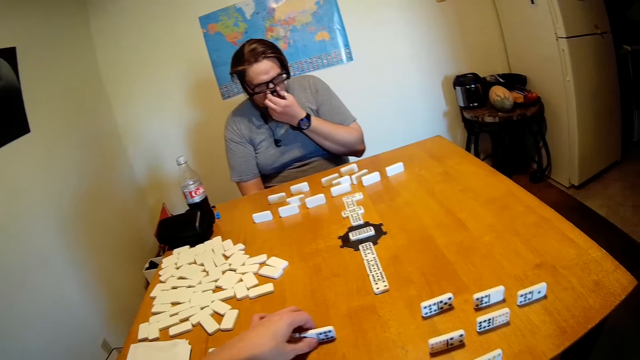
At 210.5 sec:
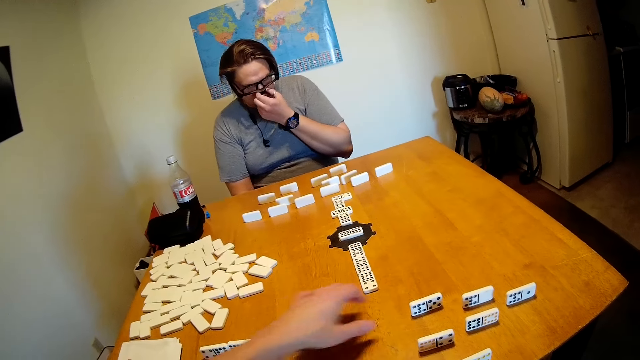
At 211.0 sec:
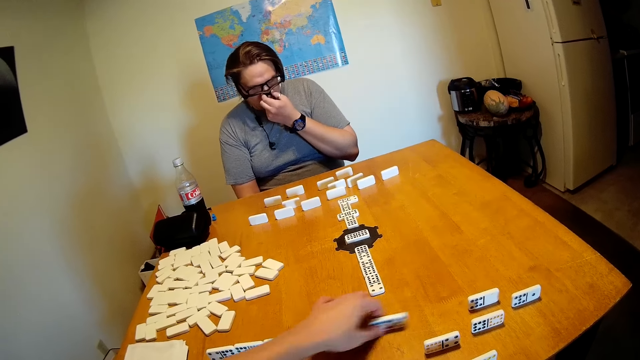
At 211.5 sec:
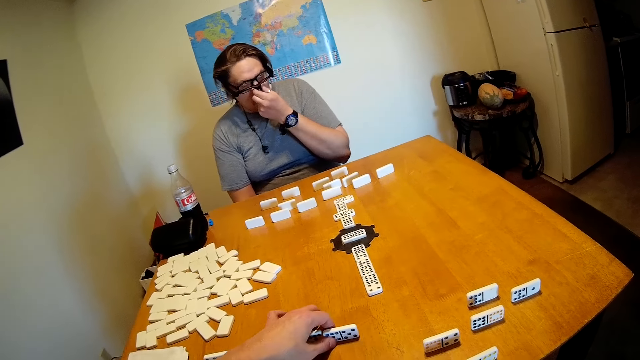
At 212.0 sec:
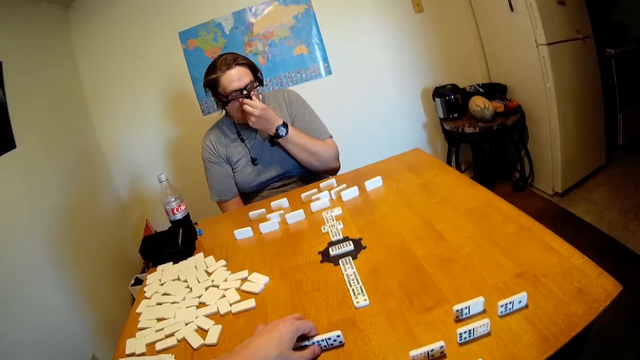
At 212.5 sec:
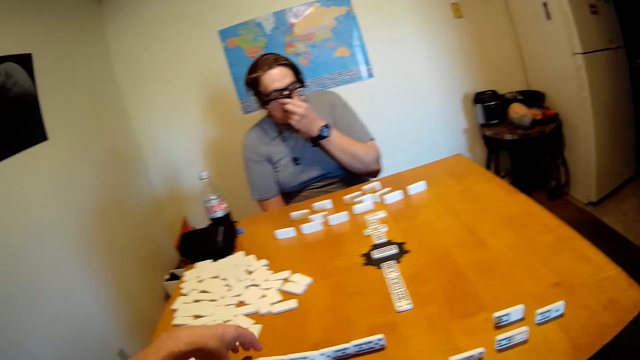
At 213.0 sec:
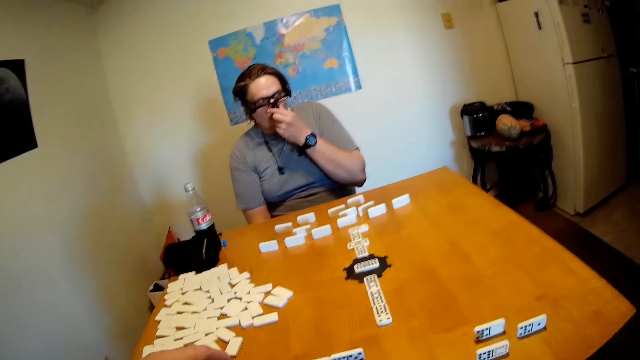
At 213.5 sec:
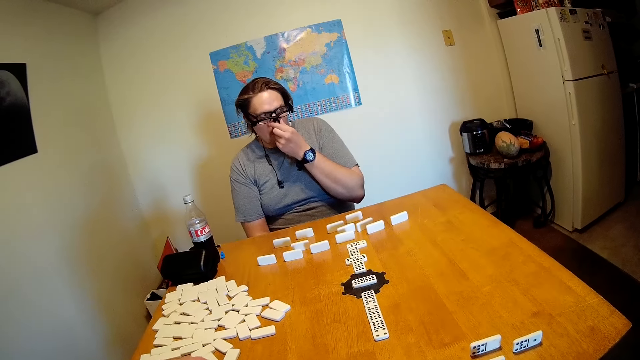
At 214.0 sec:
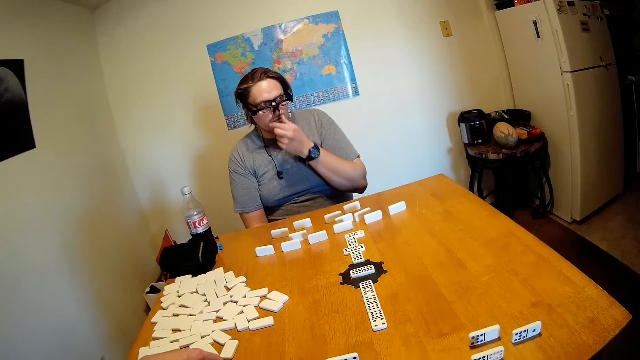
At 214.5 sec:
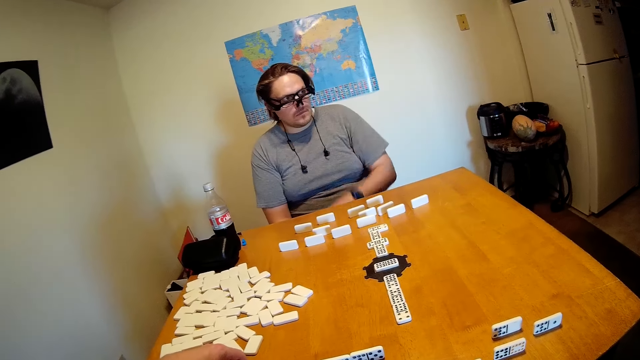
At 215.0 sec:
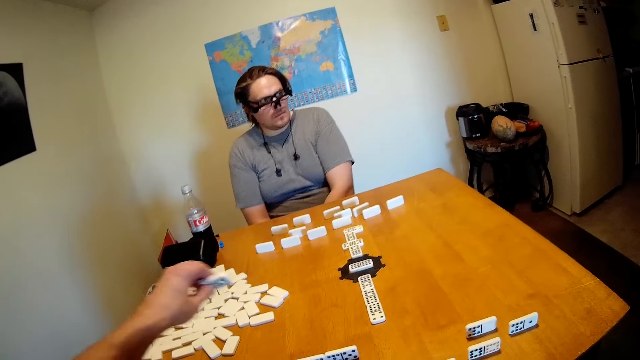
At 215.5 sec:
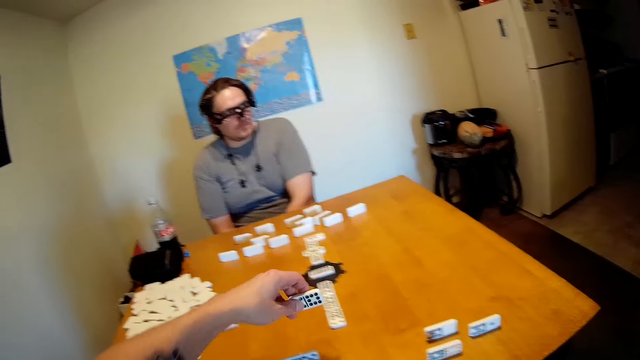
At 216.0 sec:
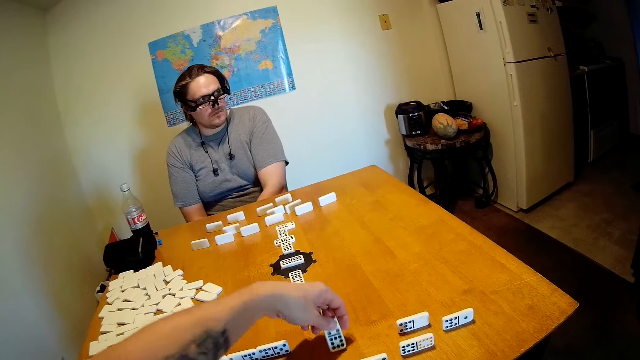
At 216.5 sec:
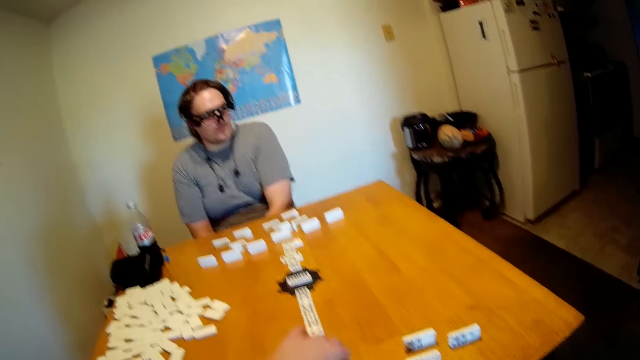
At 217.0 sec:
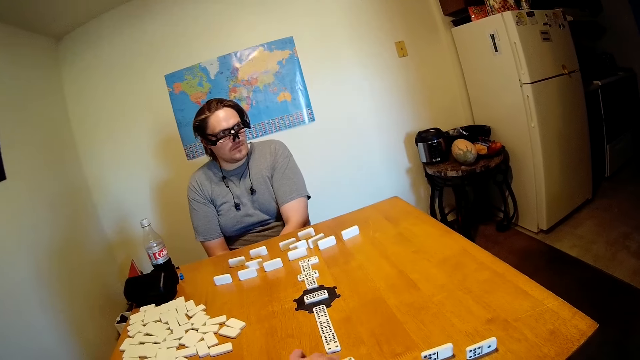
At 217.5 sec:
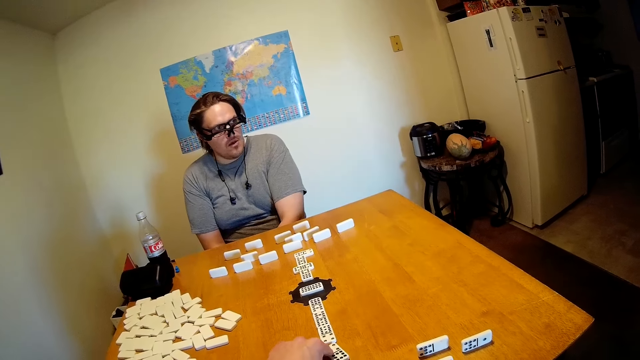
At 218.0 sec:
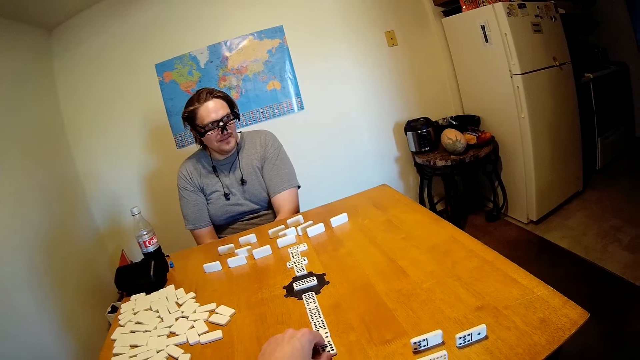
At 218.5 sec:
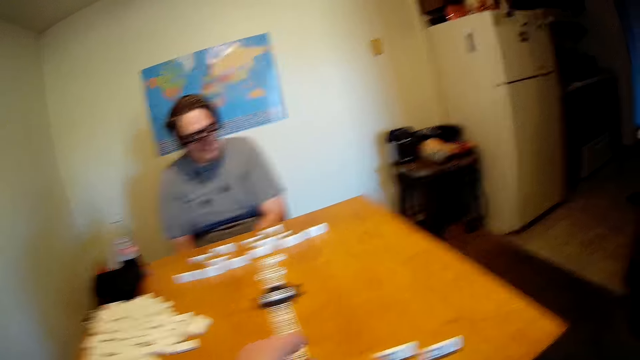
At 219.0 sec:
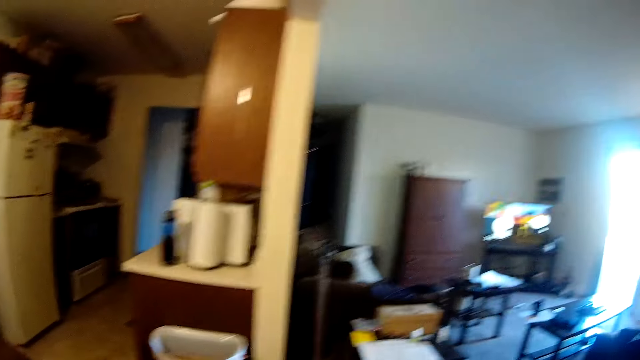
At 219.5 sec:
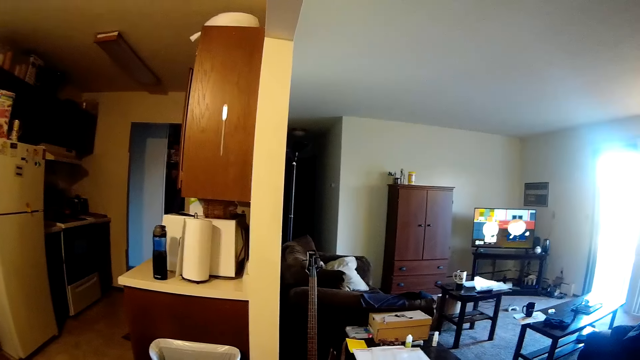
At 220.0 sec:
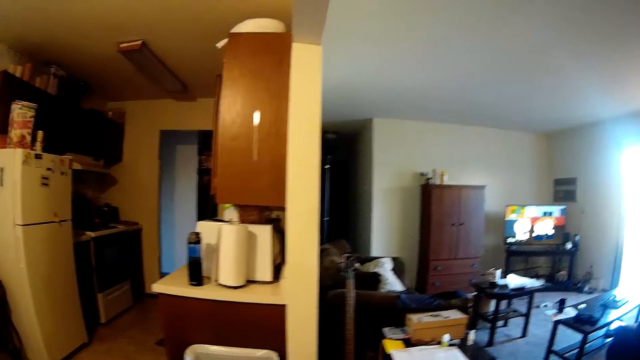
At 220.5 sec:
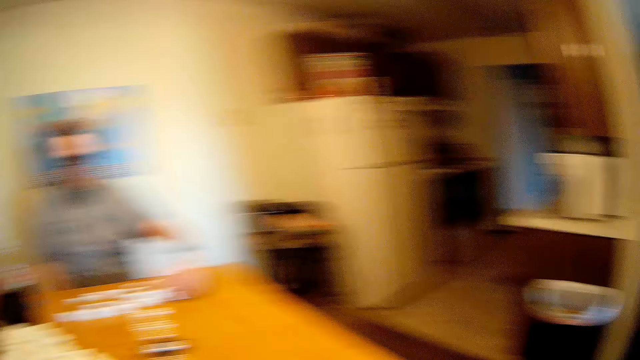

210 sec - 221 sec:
The camera wearer looks at the table. They hold the dominoes. They put the dominoes on the table. They look at the table. They look at the TV.

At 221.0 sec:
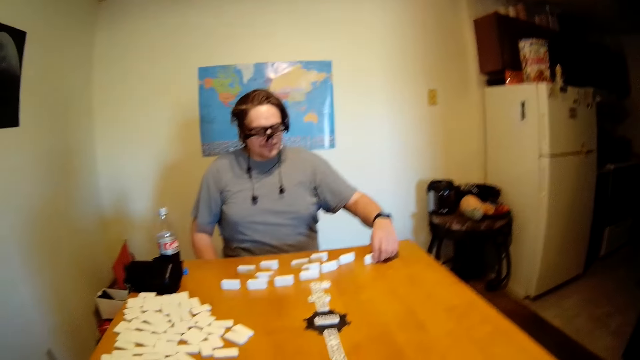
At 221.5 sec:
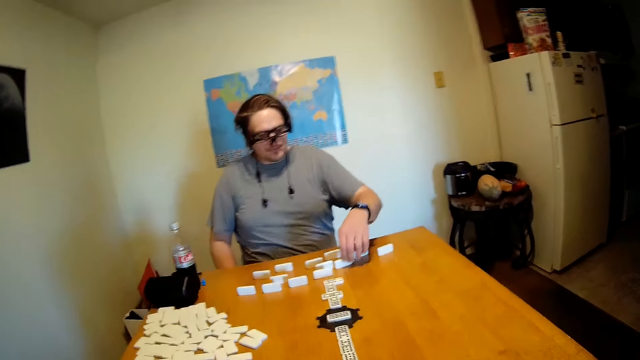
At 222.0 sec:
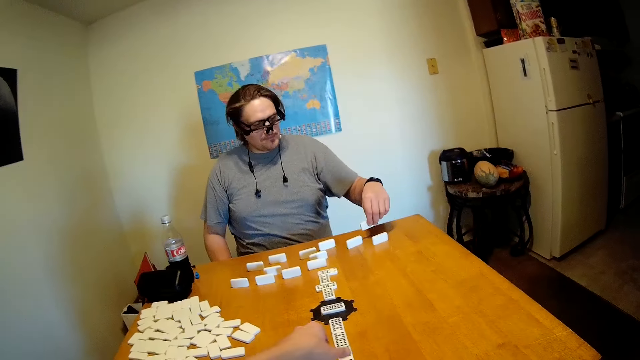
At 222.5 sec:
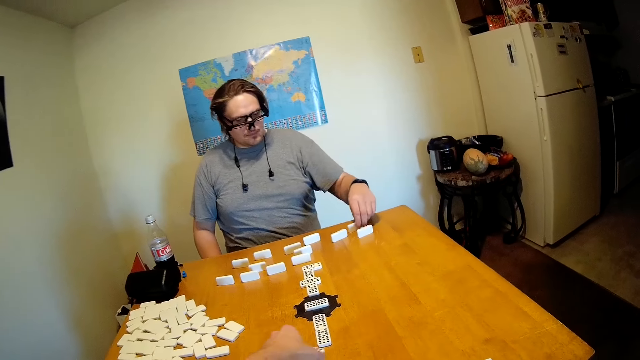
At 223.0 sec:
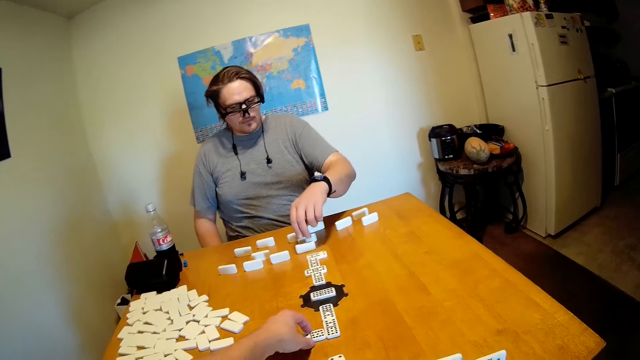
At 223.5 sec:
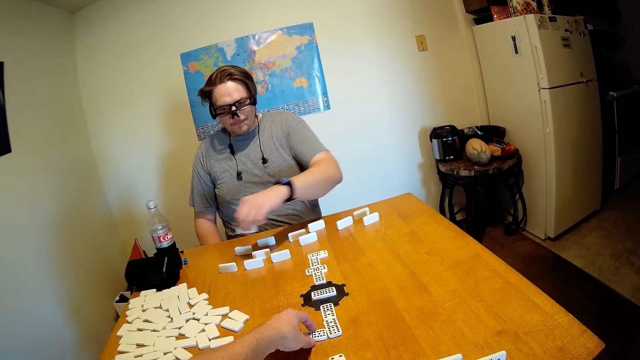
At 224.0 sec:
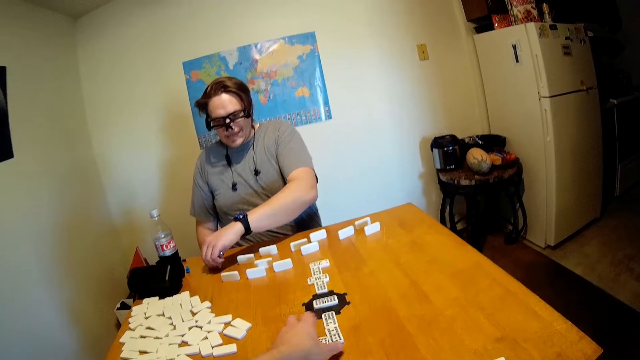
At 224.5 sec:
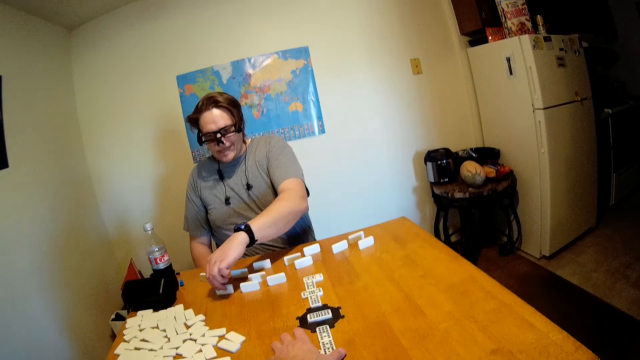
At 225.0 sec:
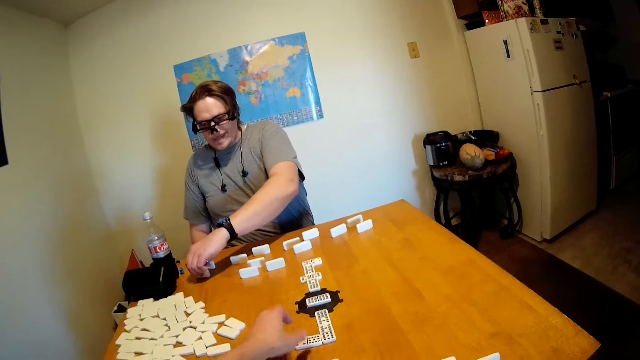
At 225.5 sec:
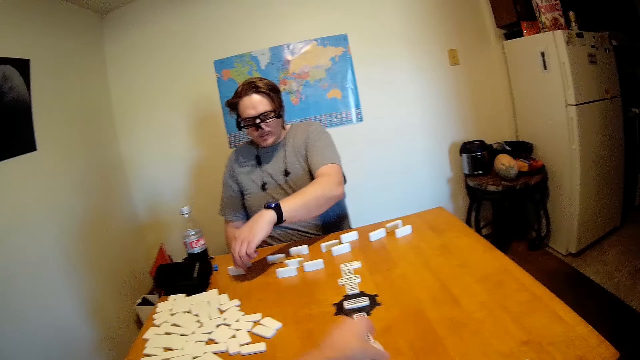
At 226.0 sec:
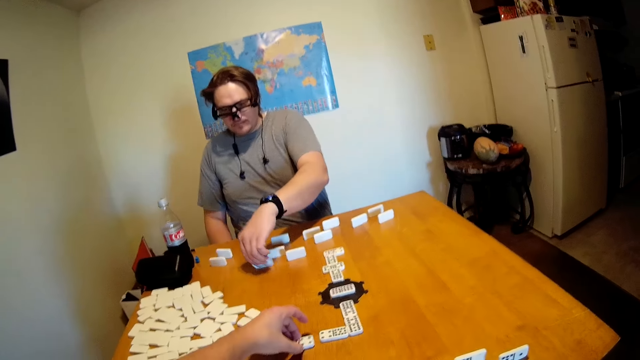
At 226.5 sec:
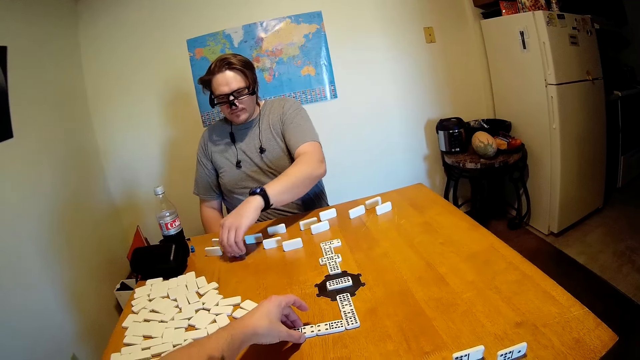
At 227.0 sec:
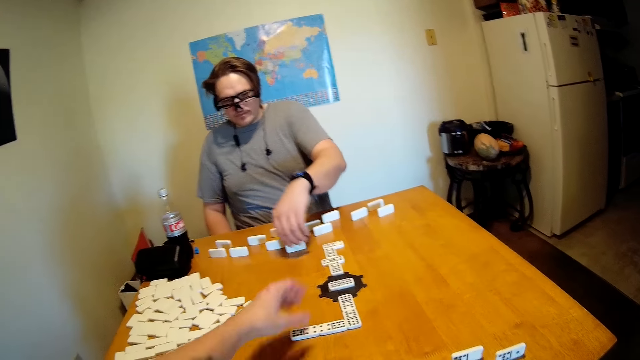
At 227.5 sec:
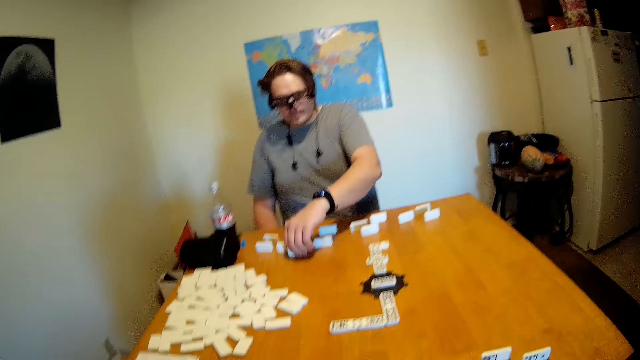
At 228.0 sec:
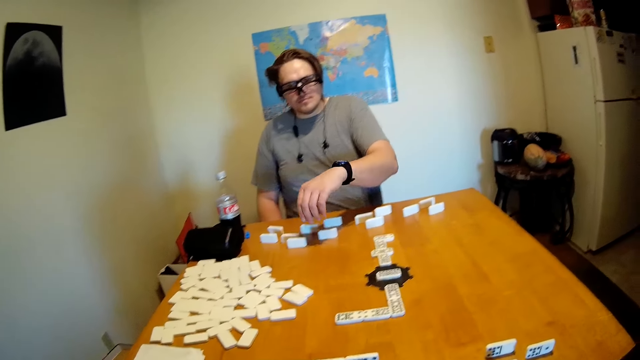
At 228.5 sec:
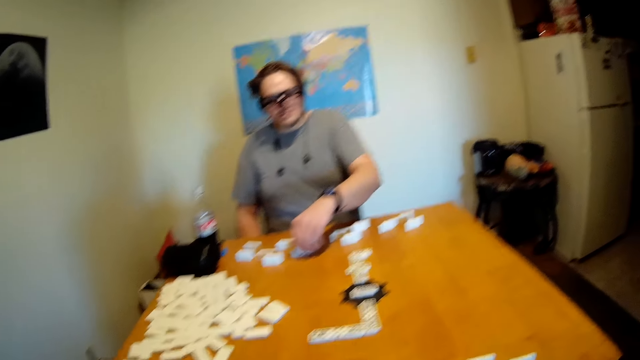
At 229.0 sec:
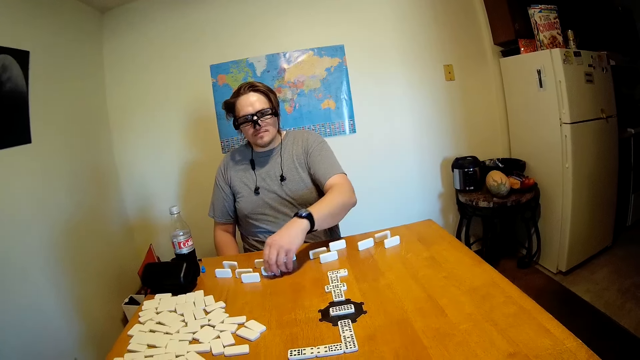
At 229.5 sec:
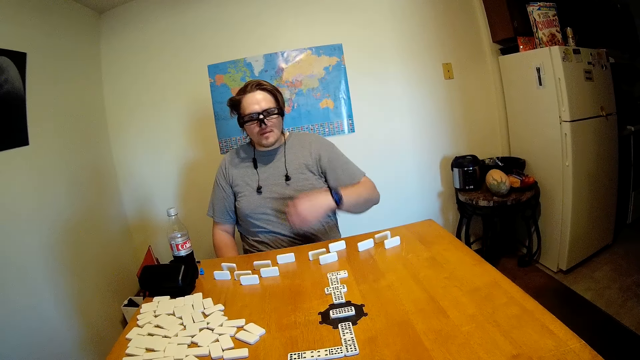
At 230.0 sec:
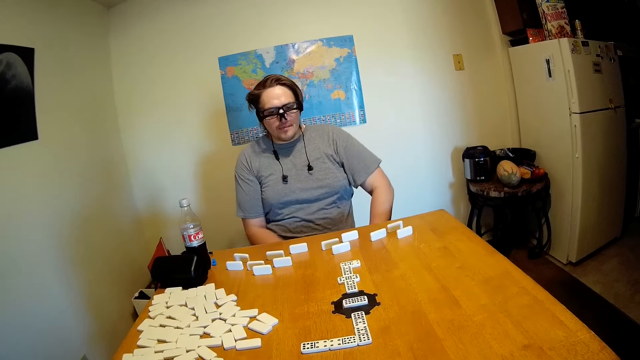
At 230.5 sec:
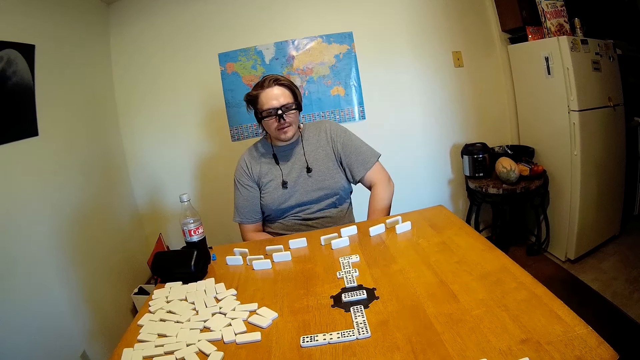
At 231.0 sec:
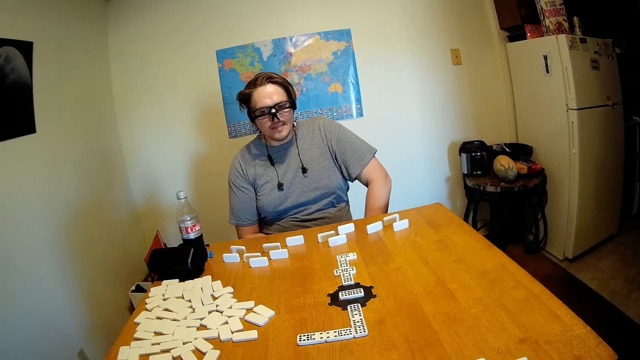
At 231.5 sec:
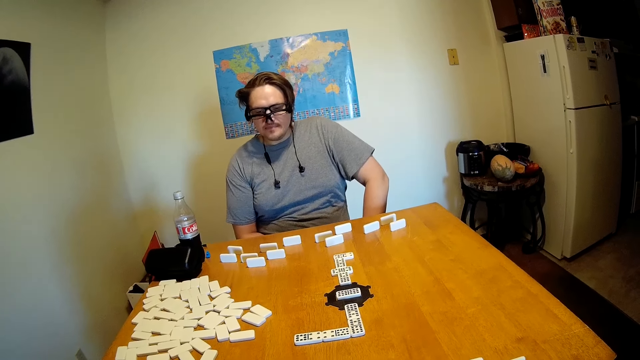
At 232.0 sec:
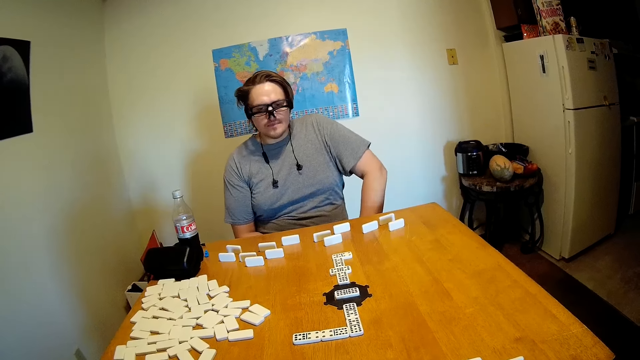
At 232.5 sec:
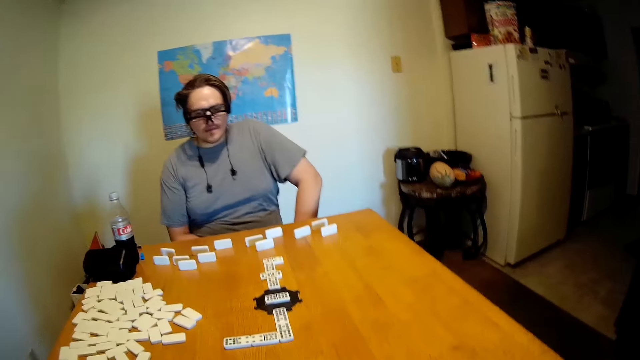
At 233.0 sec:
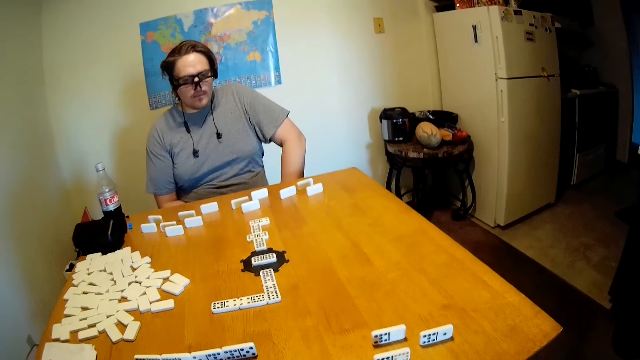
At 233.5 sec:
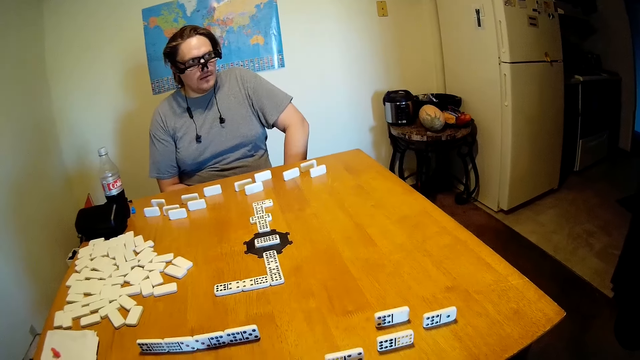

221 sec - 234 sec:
A man arranges the dominoes on the table, picks up the dominoes, arranges the dominoes on the table, picks up the dominoes and arranges the dominoes on the table. The camera wearer puts the dominoes in the middle of the table. The man puts the hand under the table. The camera wearer looks at the table.
